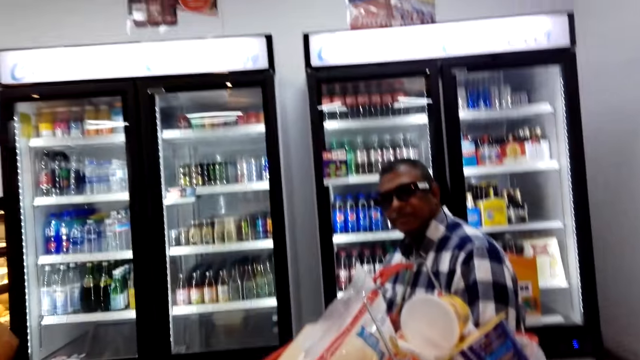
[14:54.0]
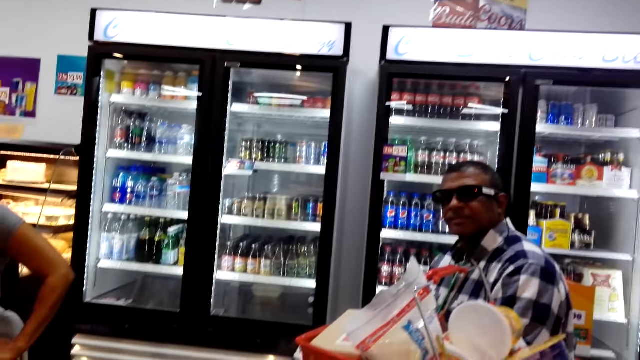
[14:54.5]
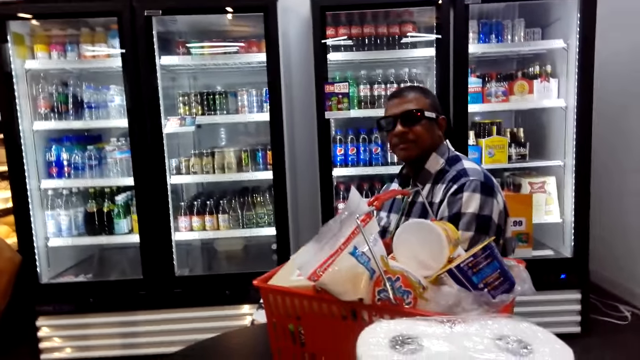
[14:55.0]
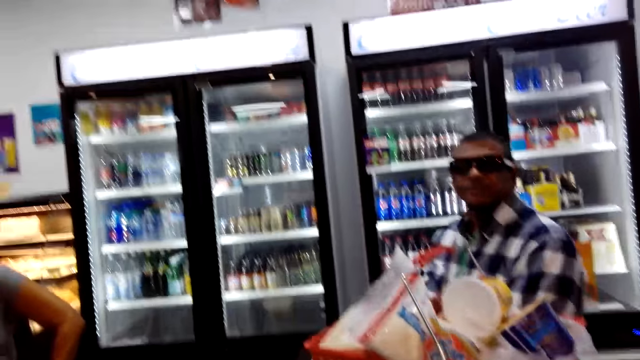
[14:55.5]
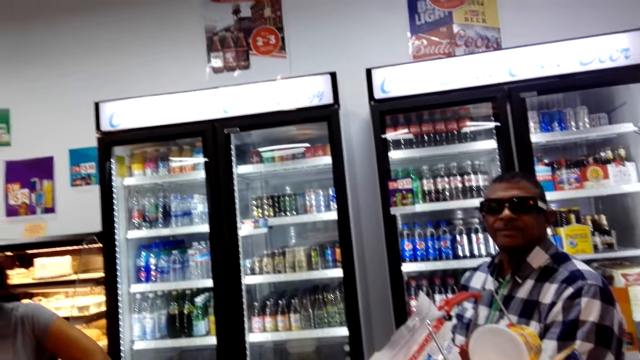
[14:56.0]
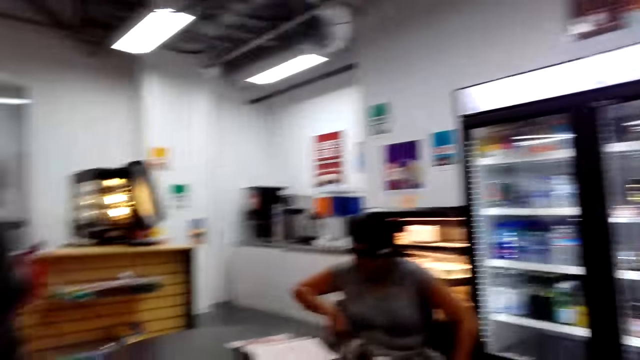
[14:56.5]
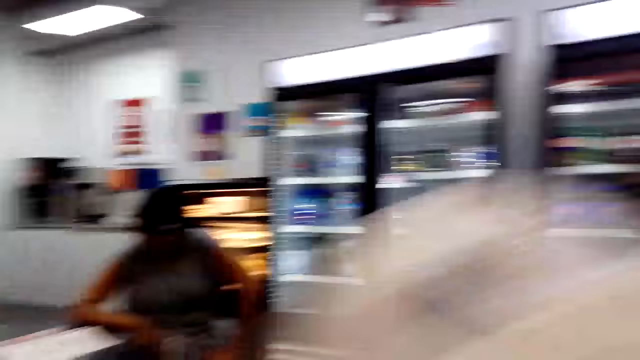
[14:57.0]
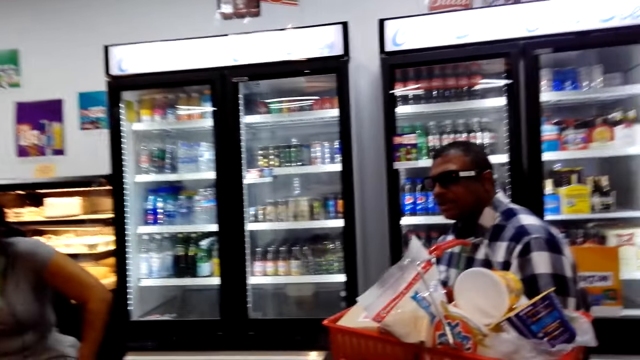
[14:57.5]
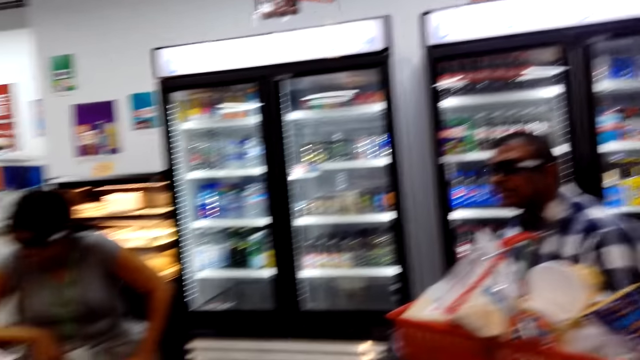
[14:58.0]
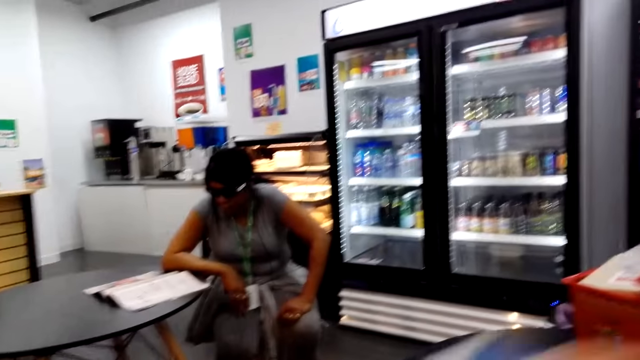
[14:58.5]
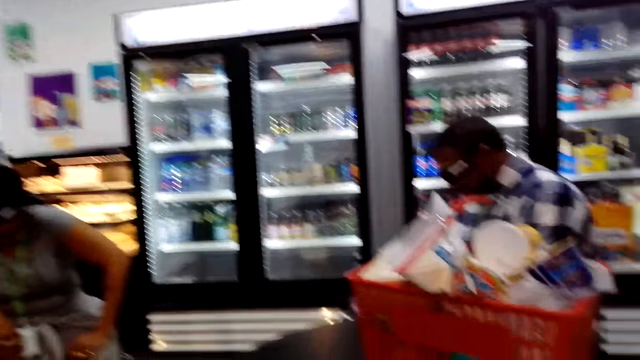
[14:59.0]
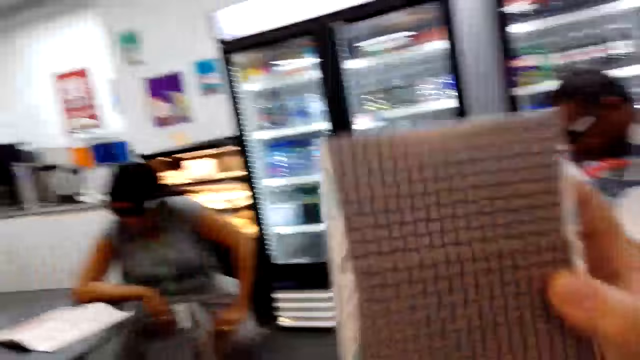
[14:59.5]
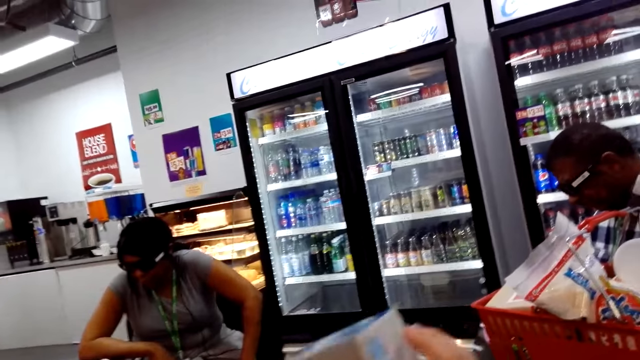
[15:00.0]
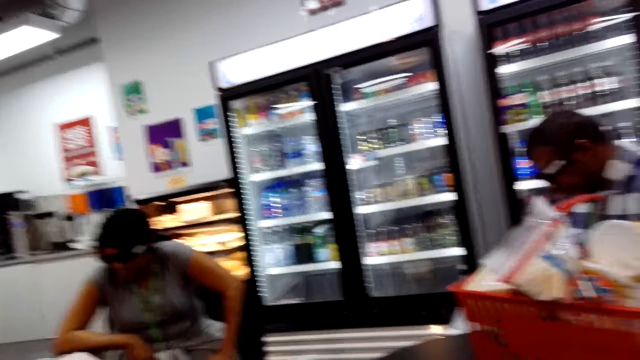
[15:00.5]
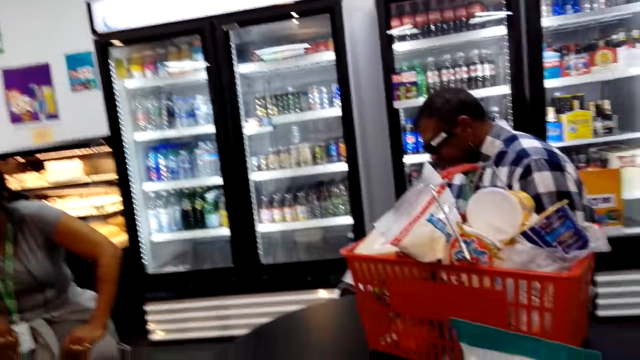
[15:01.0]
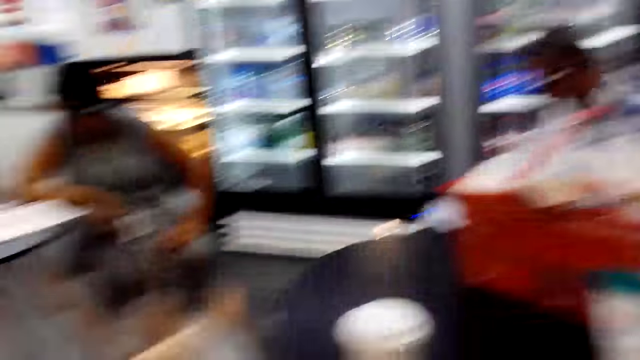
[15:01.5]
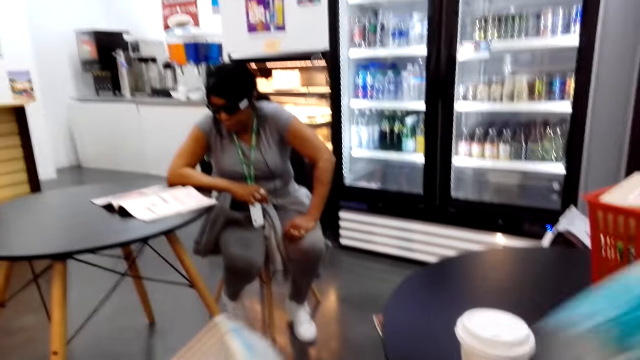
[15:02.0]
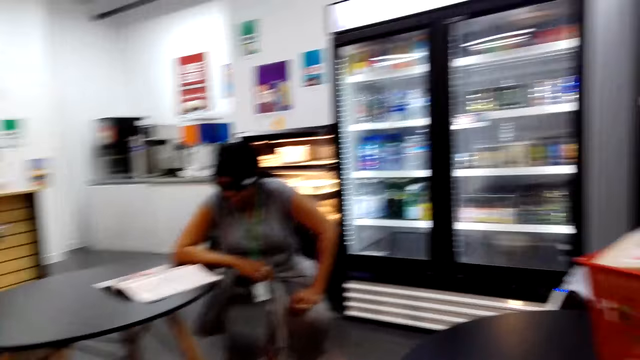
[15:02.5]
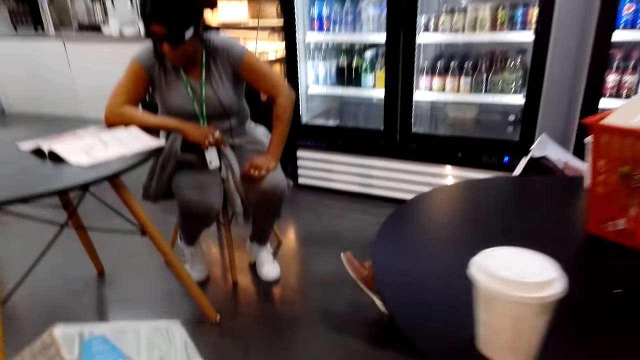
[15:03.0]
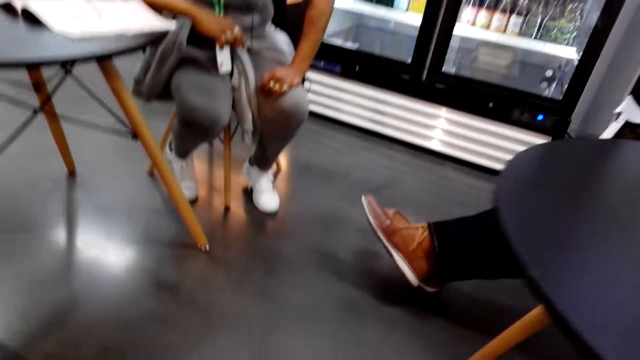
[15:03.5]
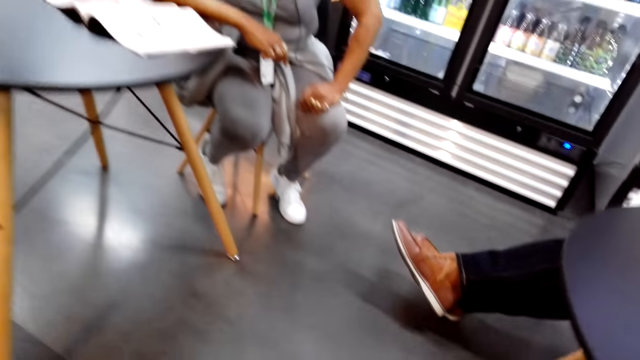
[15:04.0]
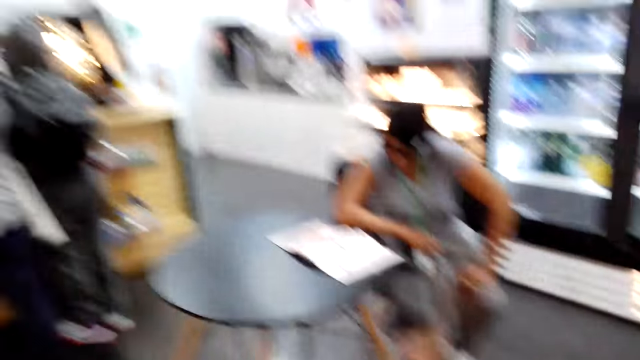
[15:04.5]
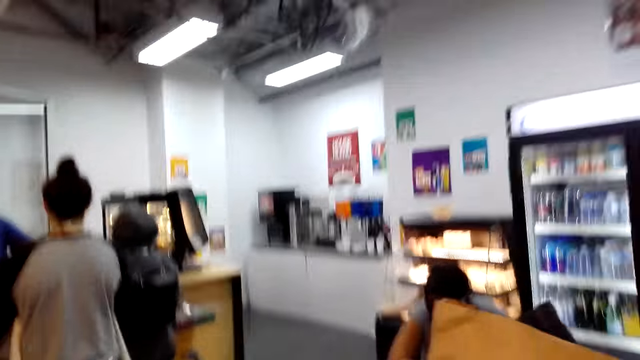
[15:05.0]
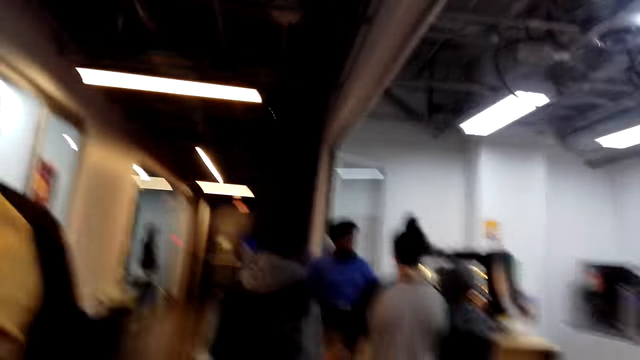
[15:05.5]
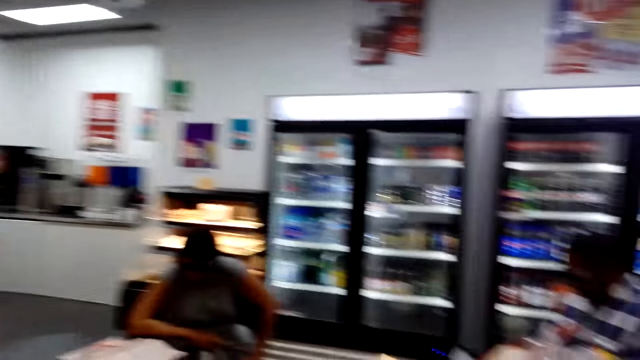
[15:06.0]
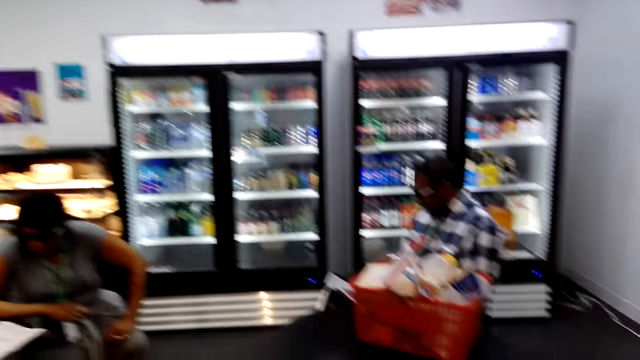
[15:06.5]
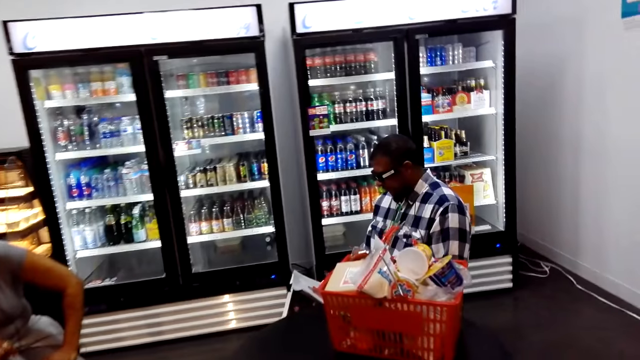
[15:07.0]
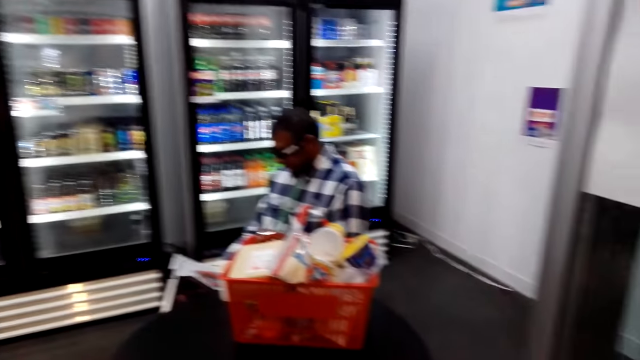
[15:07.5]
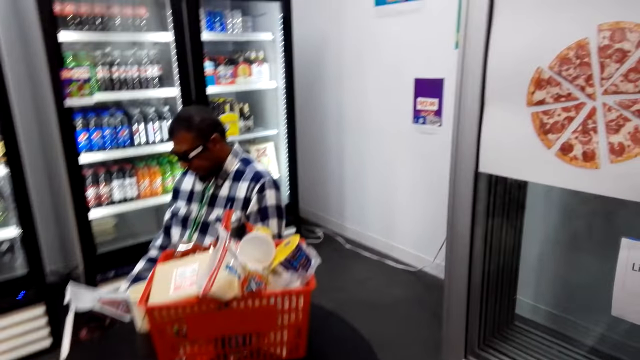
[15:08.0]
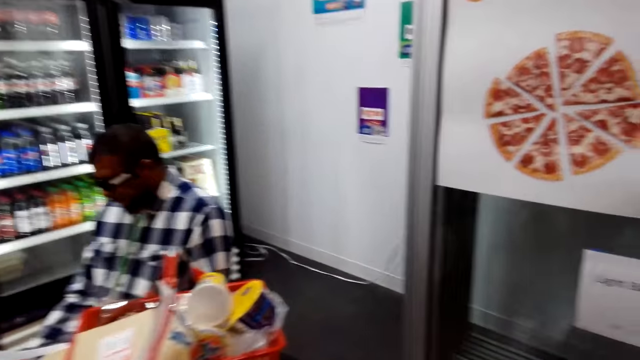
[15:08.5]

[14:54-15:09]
The camera wearer picks up the goods on the table. They pick up the bag from the floor. They stand from the seat.

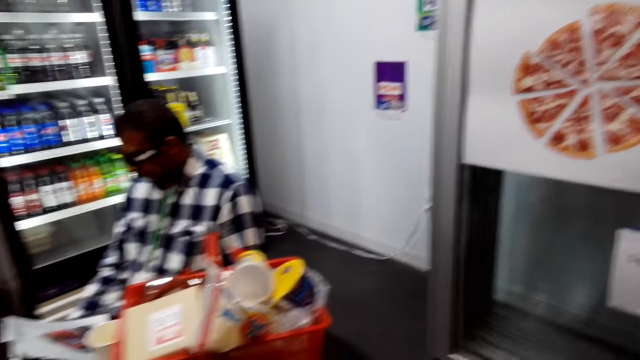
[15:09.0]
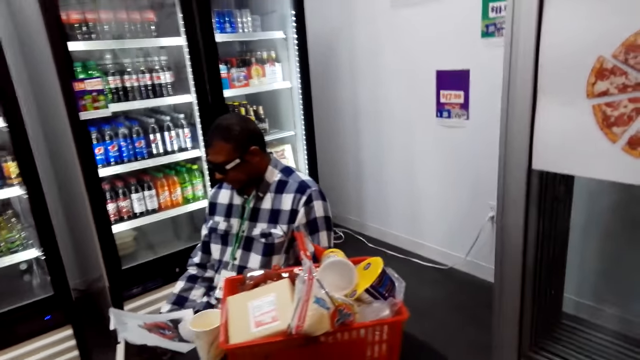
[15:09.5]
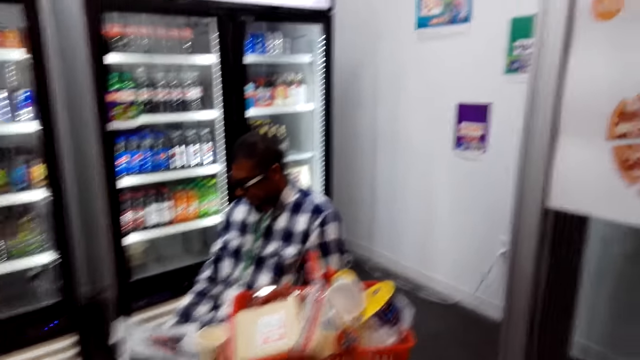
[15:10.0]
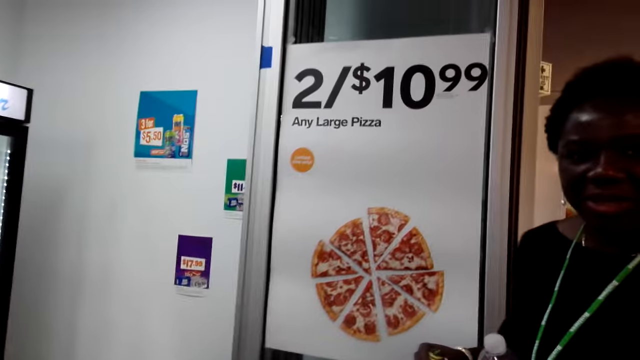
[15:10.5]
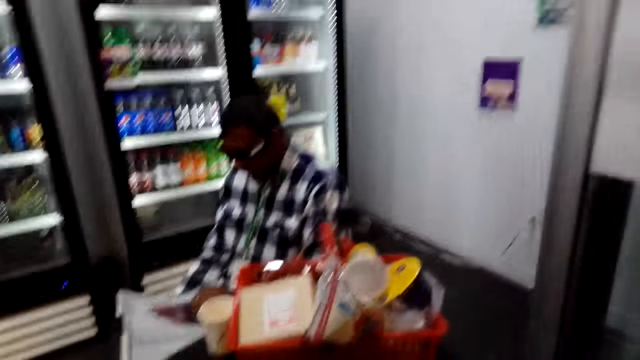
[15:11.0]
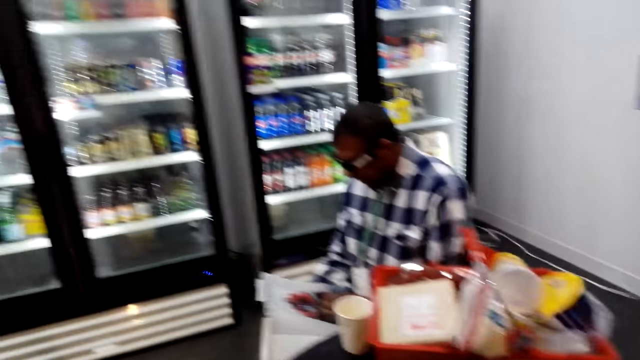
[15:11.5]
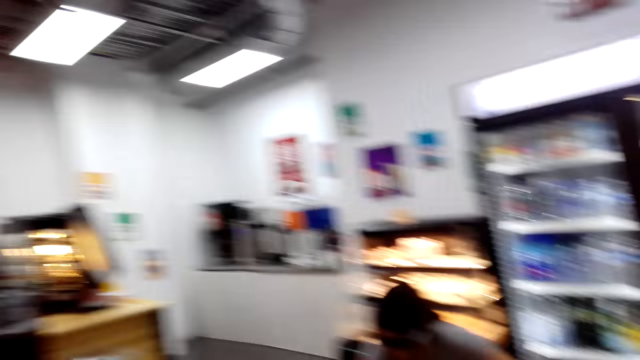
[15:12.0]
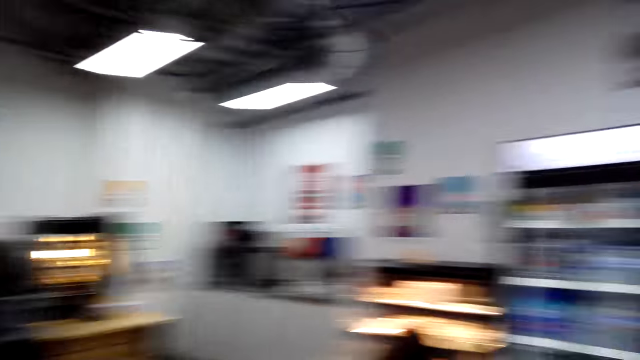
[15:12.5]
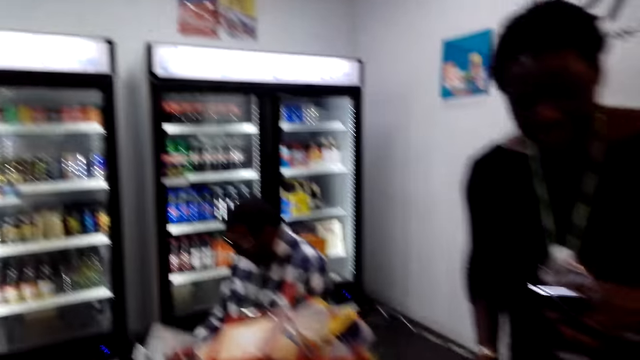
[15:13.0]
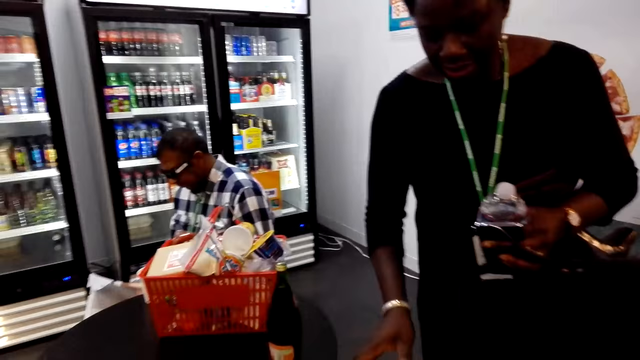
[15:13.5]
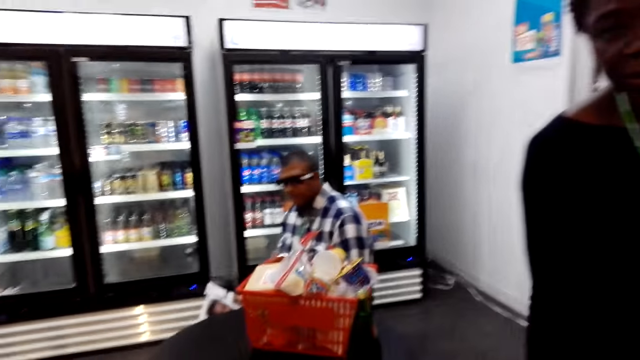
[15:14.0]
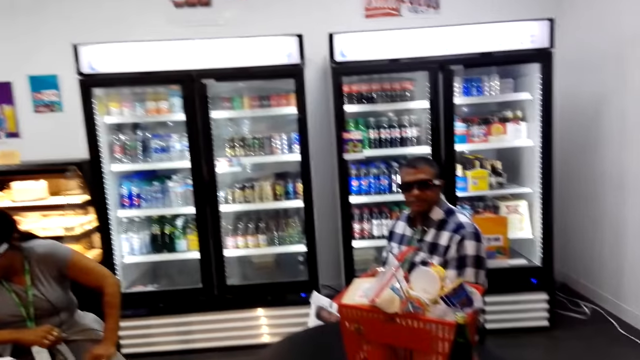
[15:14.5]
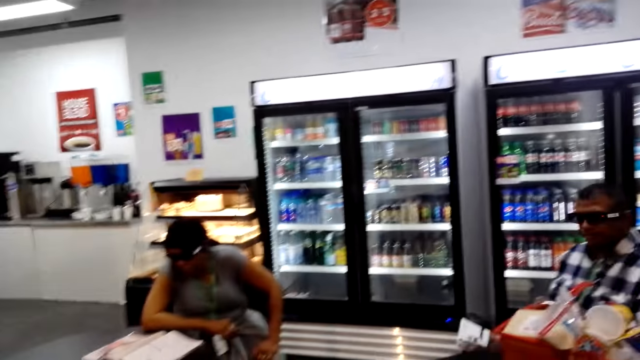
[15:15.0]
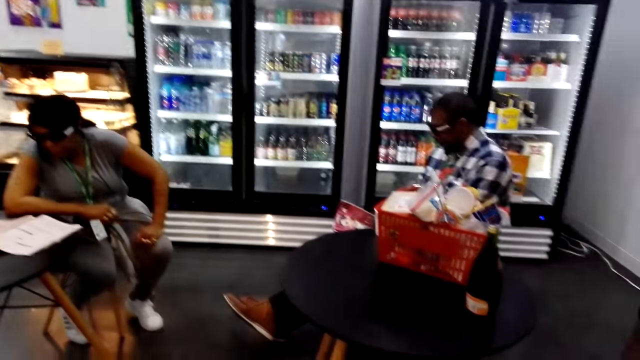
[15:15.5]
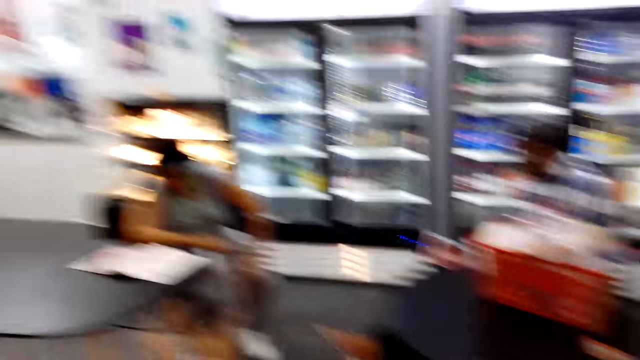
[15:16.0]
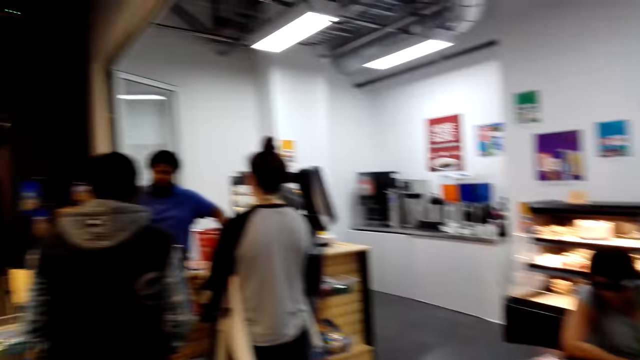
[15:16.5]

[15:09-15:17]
The camera wearer turns to a lady. The lady talks to the camera wearer.
